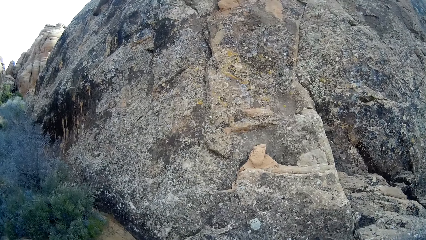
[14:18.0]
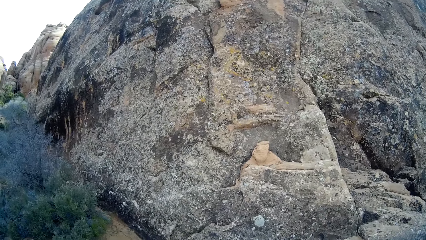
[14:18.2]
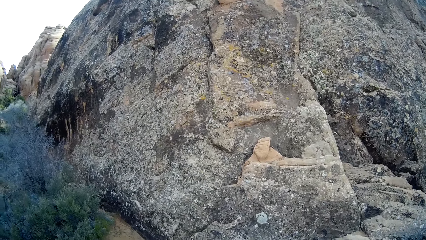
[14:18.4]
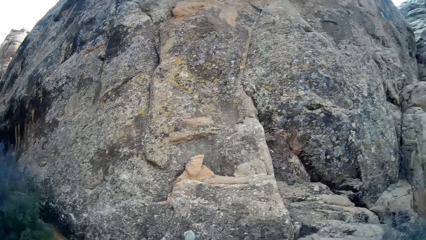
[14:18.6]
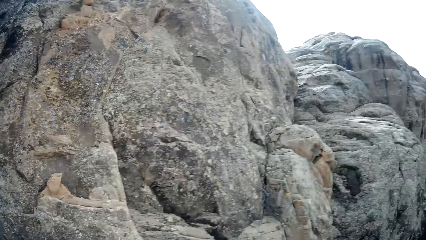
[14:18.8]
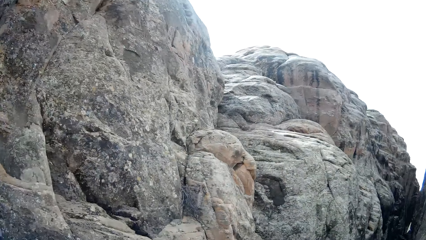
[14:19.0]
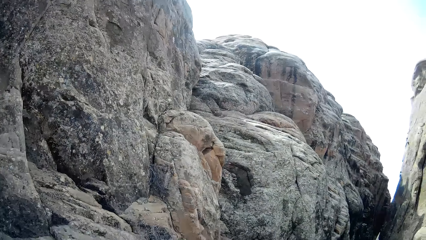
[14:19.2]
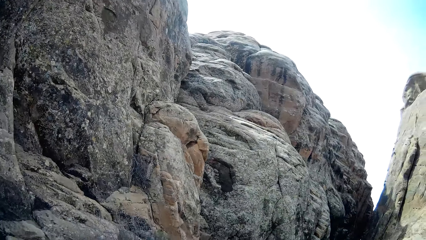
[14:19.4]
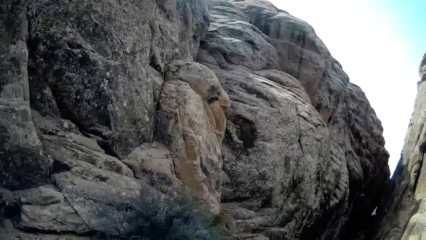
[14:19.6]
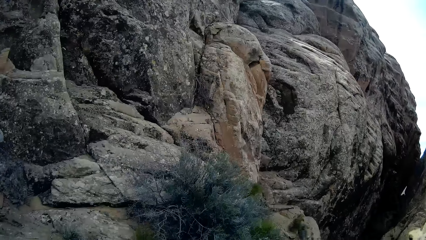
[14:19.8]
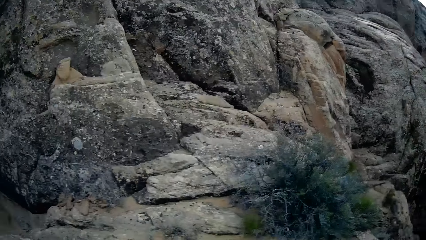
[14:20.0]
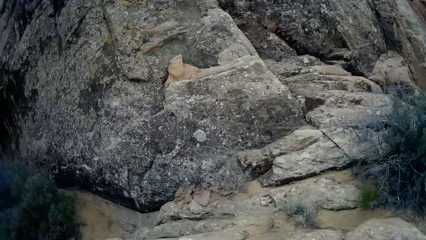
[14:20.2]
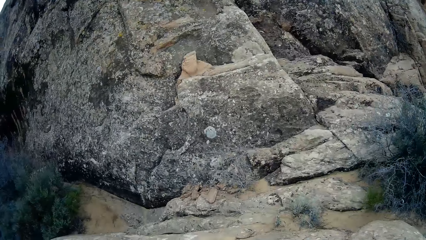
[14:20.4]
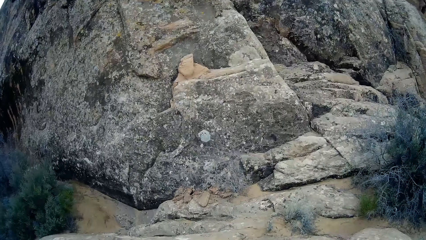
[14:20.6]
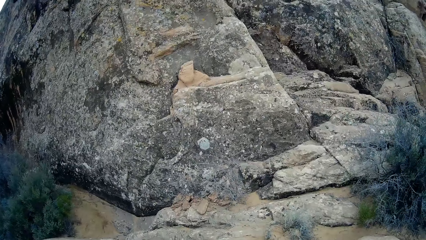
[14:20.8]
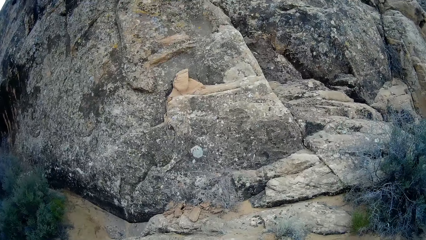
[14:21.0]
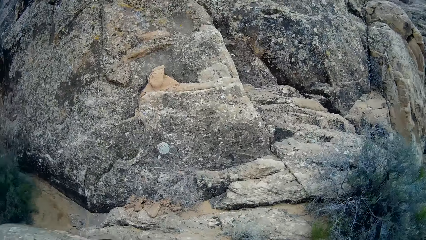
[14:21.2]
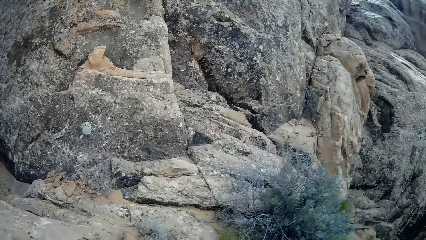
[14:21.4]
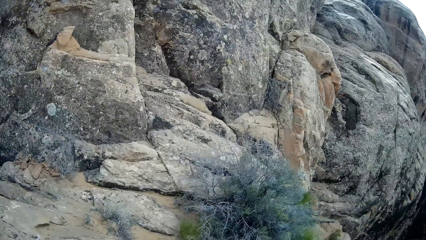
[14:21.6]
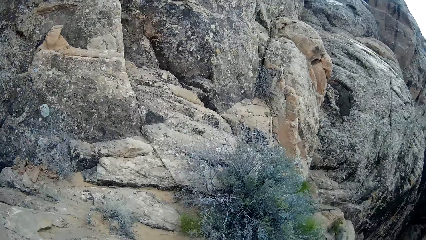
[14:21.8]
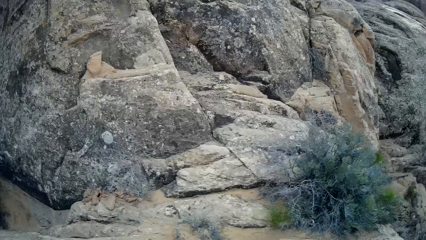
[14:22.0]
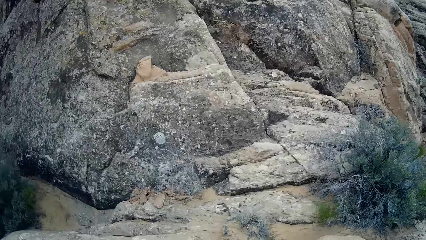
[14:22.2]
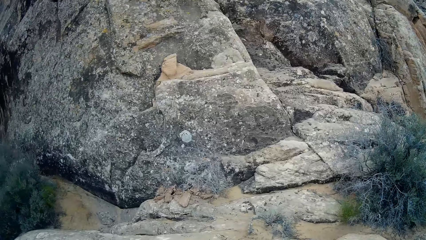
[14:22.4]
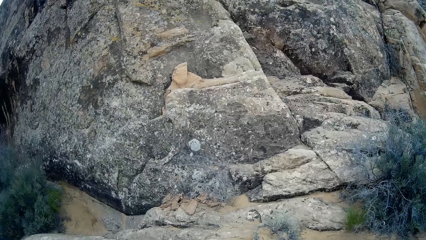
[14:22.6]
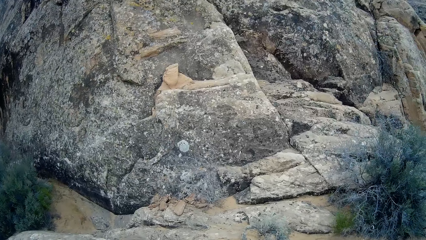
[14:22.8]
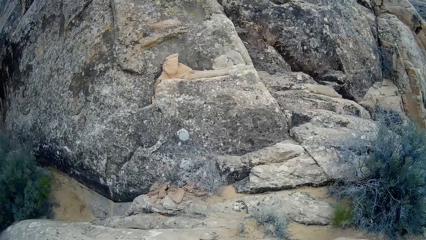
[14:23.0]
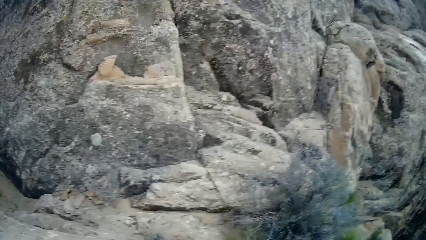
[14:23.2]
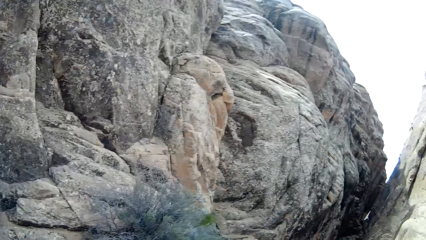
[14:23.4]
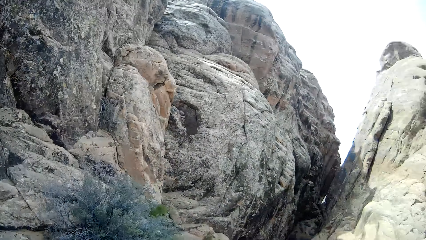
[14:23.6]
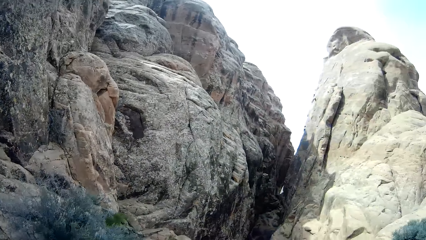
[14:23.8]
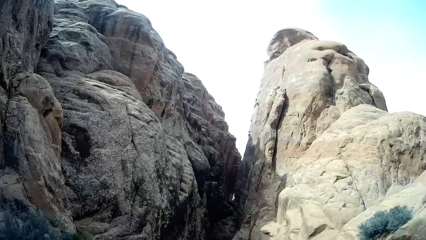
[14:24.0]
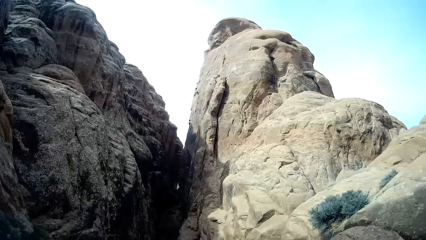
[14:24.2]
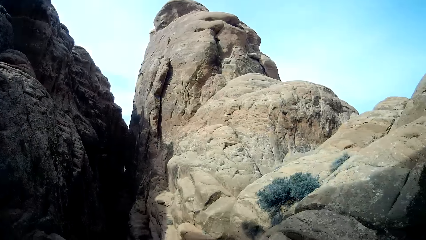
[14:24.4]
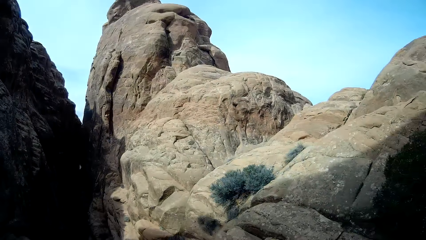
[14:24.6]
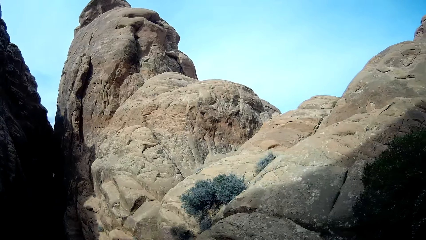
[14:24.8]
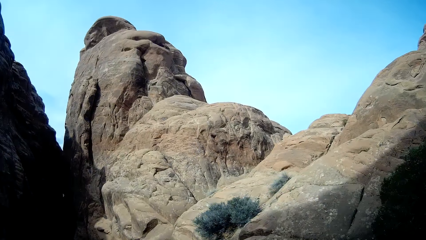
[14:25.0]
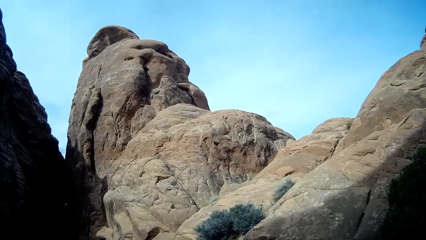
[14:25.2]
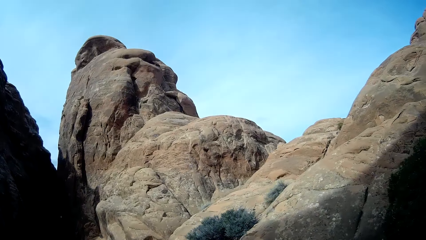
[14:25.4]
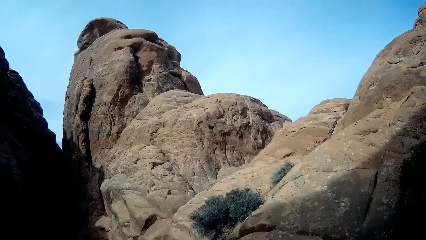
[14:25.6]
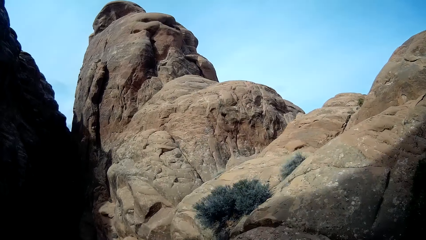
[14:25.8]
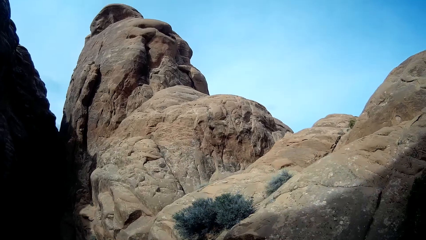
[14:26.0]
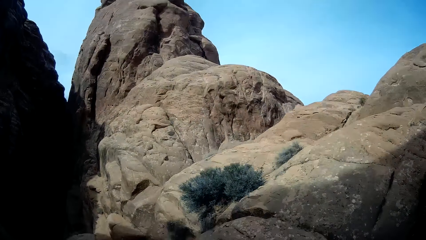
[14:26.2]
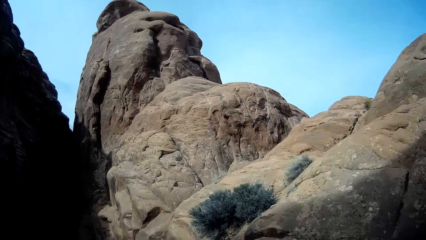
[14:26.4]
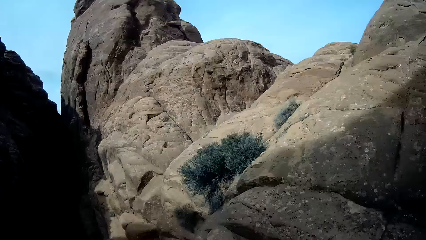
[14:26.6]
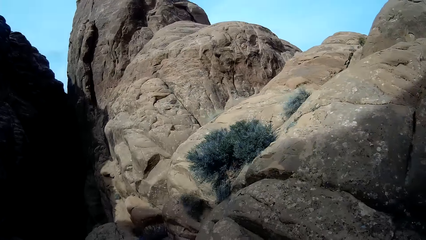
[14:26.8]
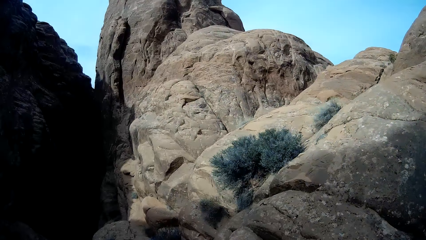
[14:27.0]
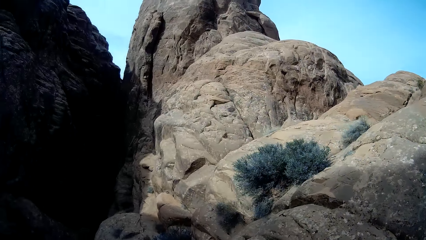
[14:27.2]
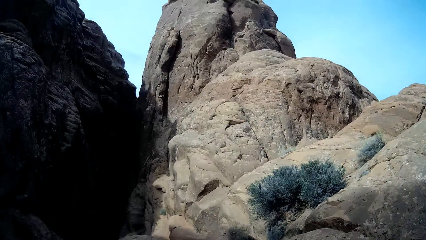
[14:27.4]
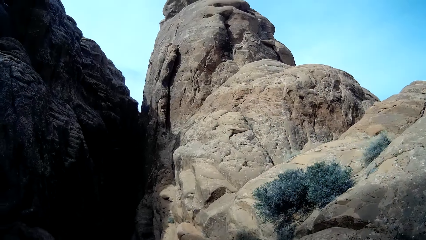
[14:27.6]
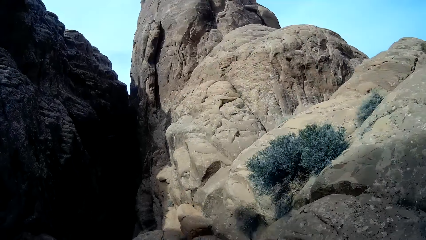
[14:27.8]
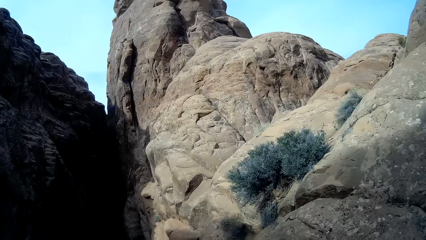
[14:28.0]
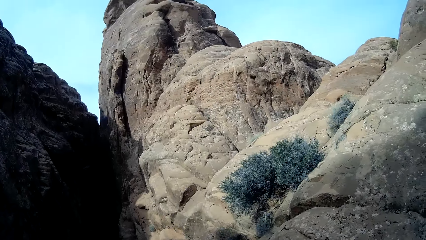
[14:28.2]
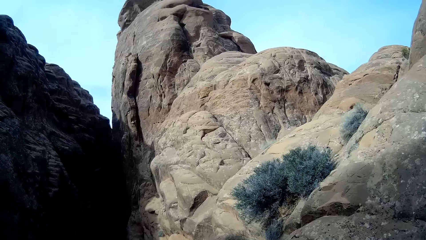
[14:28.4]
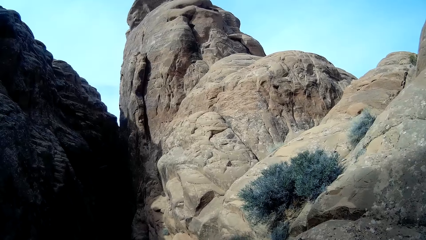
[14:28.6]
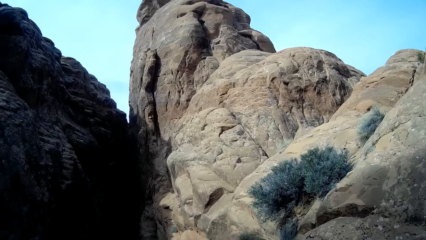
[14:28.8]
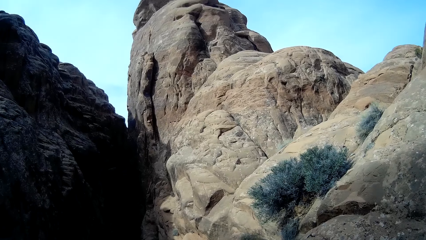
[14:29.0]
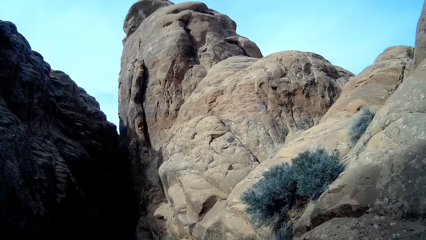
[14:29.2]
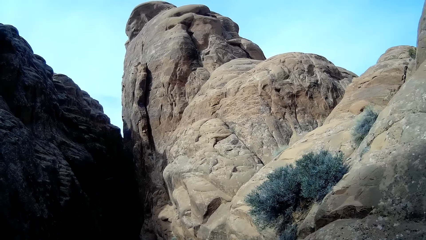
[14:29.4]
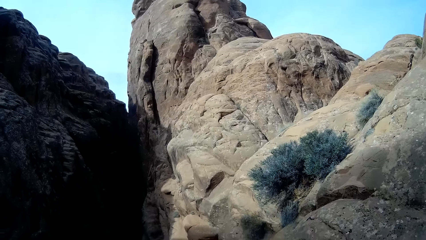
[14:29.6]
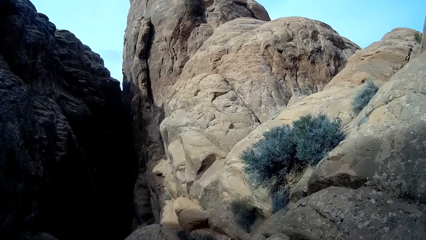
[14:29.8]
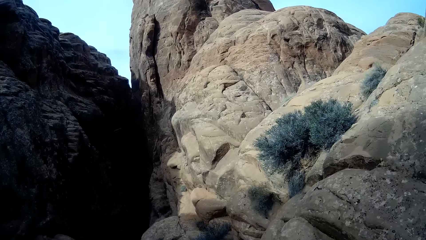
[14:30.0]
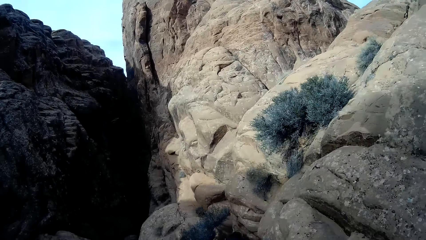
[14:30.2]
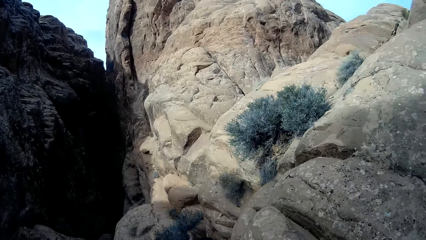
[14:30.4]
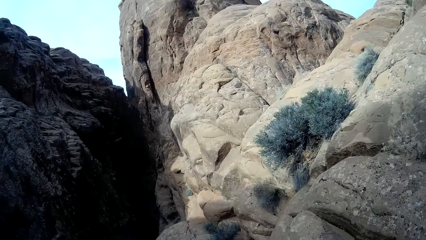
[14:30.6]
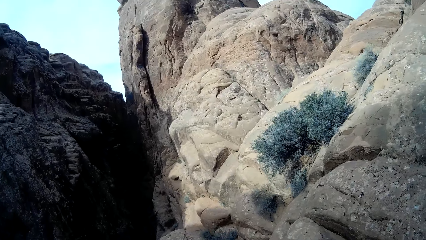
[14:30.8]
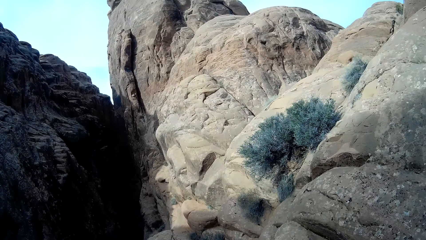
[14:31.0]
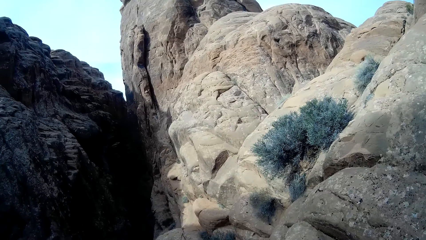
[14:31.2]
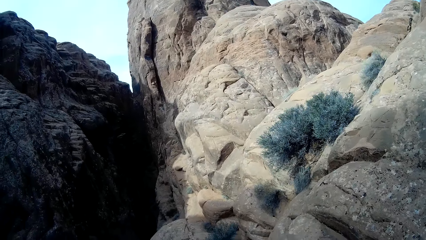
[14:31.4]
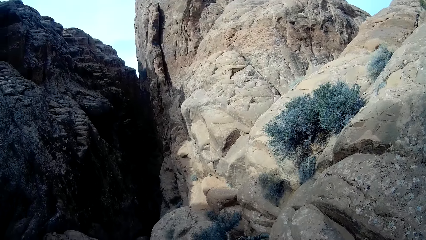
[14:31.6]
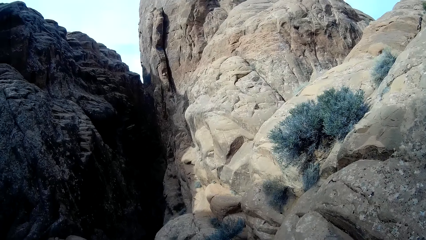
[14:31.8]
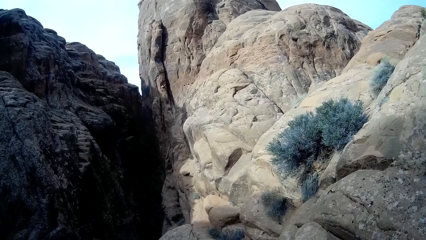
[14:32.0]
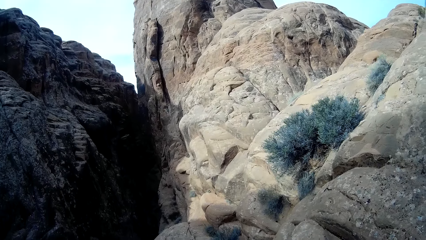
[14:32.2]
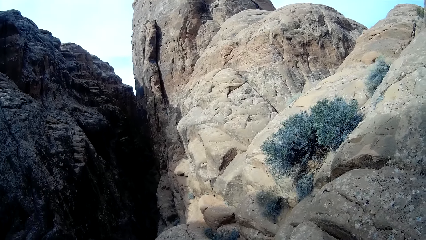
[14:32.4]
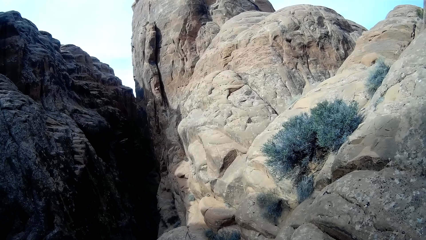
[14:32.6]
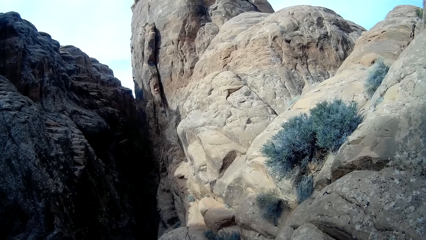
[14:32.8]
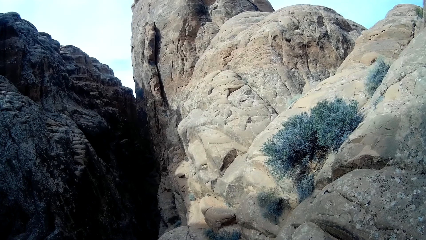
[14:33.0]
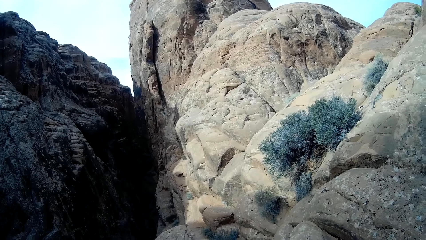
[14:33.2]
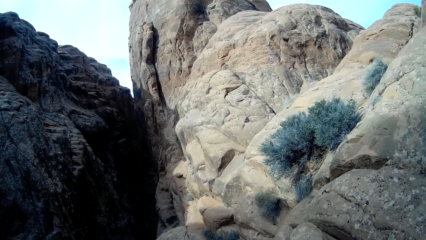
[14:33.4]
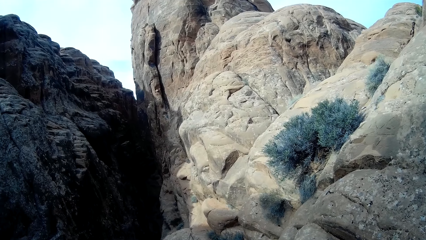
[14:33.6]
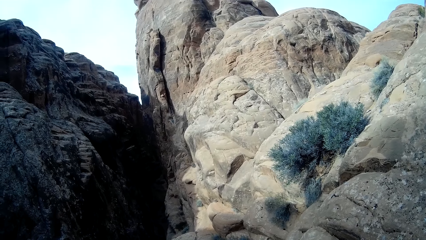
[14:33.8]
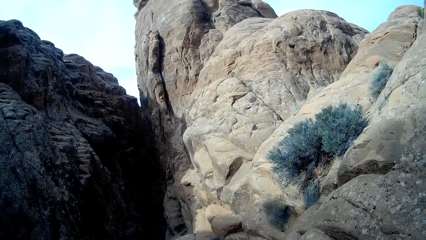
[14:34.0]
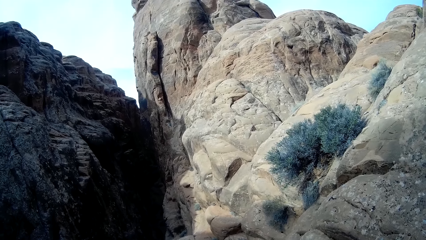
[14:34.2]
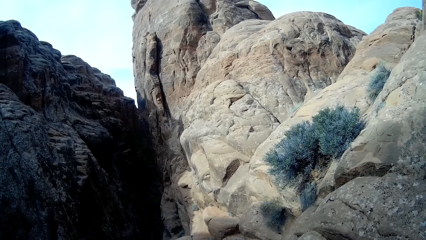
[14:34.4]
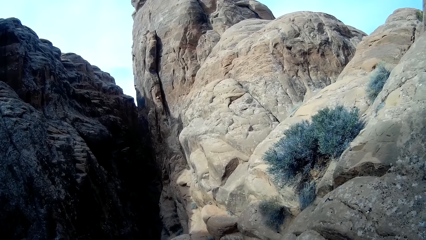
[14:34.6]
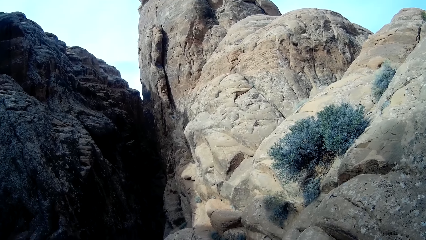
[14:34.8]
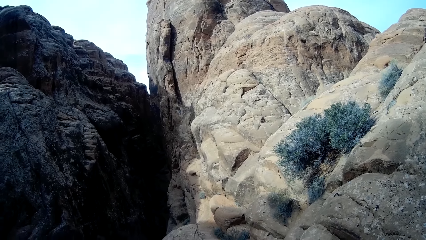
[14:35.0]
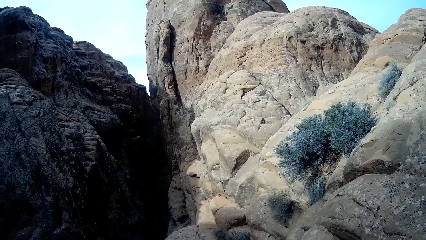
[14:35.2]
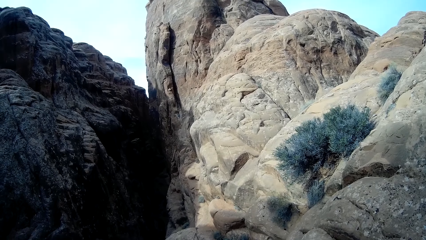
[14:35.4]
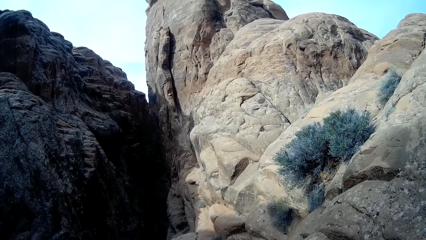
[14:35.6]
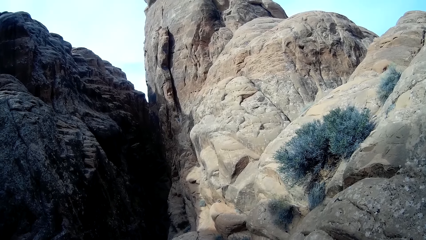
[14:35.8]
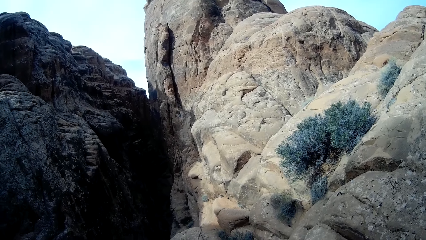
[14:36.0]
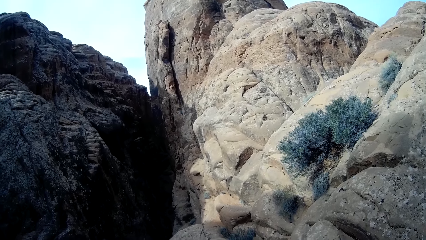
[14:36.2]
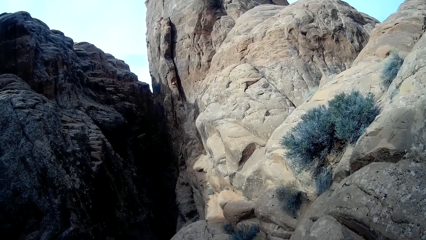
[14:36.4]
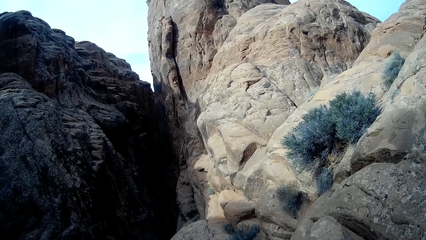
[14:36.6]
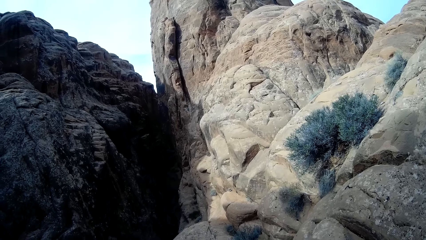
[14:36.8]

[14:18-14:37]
The camera wearer stares at the rock.
